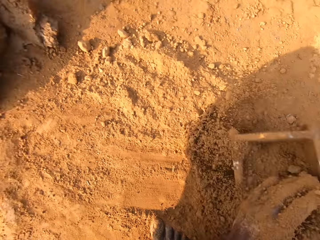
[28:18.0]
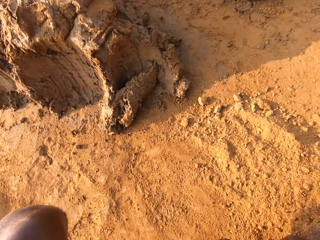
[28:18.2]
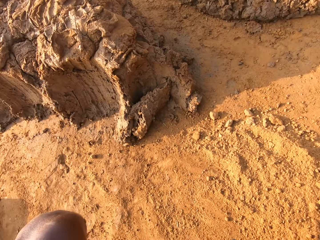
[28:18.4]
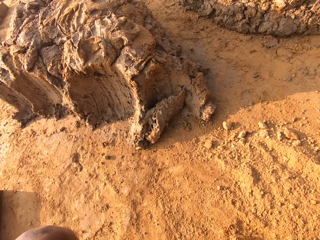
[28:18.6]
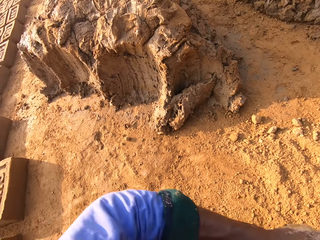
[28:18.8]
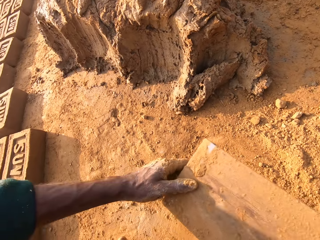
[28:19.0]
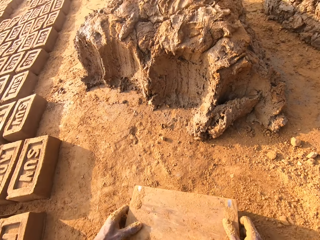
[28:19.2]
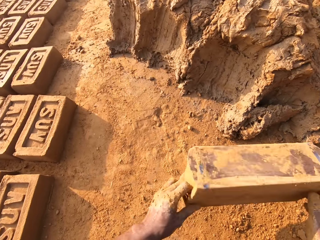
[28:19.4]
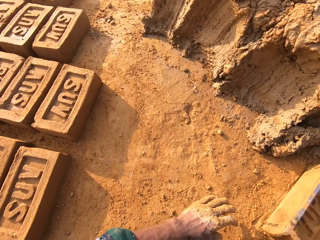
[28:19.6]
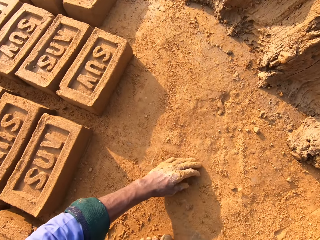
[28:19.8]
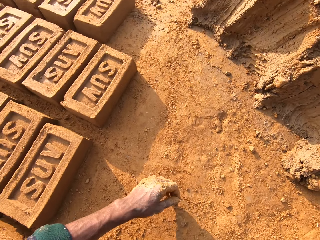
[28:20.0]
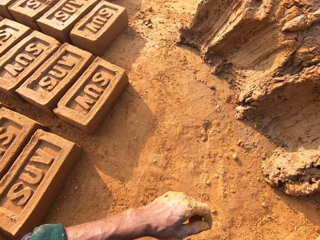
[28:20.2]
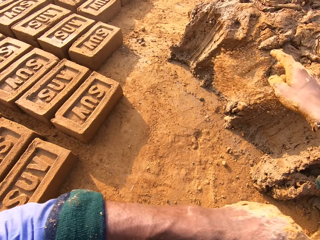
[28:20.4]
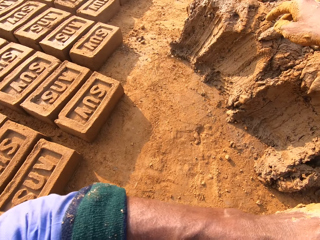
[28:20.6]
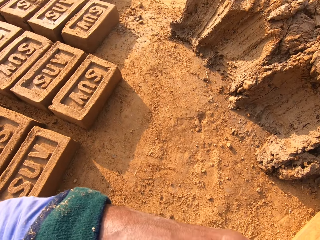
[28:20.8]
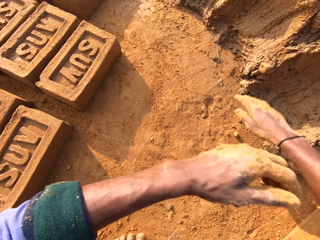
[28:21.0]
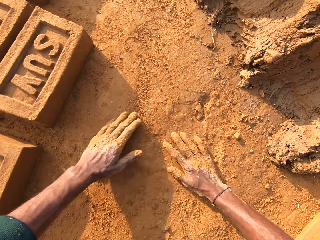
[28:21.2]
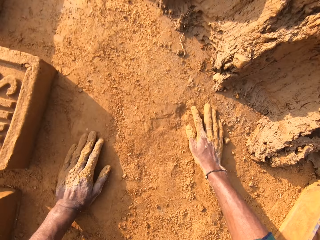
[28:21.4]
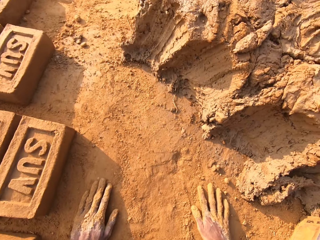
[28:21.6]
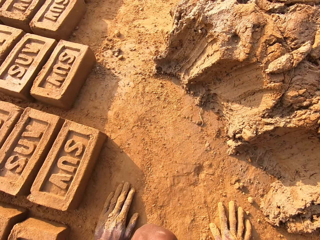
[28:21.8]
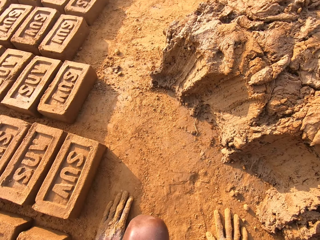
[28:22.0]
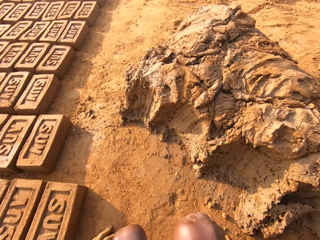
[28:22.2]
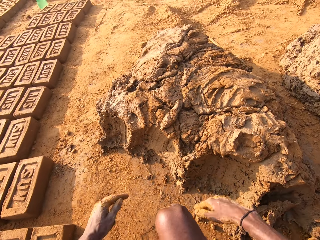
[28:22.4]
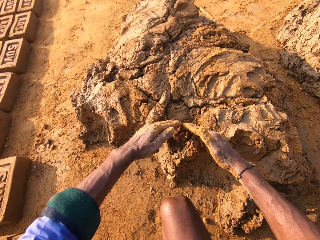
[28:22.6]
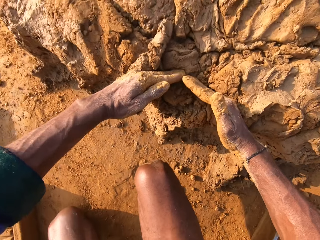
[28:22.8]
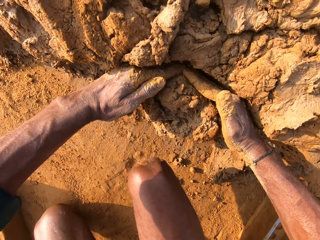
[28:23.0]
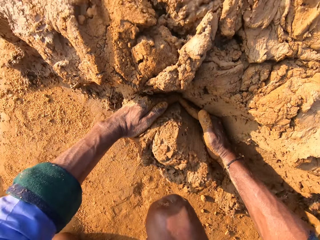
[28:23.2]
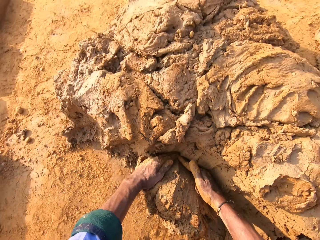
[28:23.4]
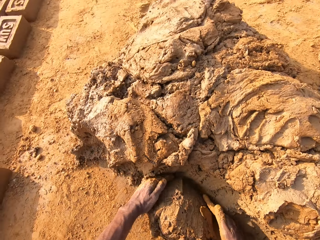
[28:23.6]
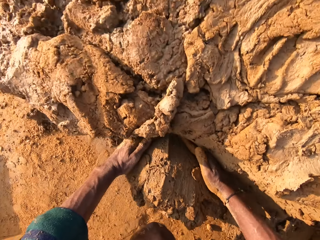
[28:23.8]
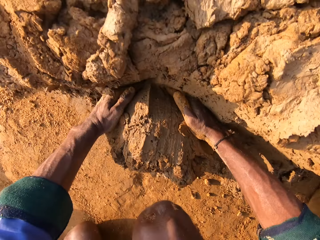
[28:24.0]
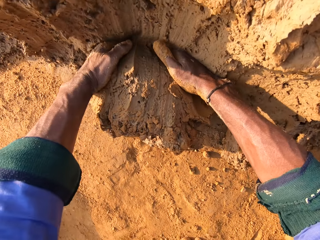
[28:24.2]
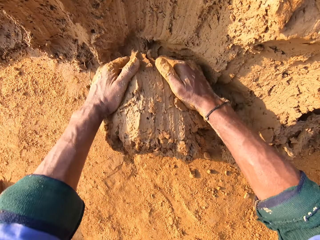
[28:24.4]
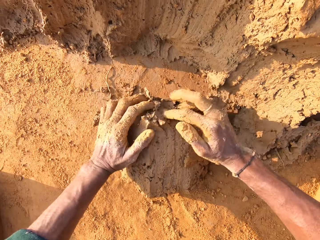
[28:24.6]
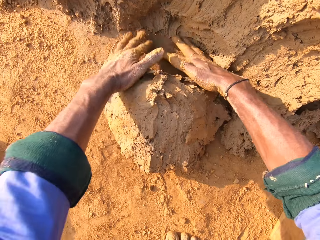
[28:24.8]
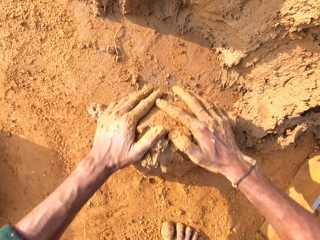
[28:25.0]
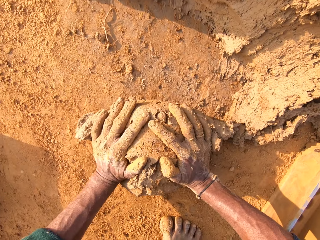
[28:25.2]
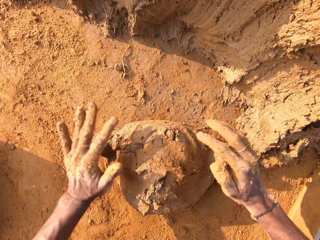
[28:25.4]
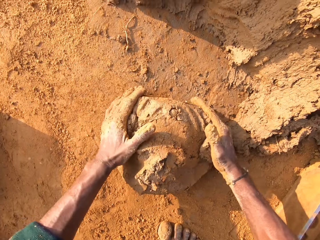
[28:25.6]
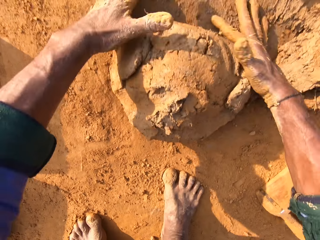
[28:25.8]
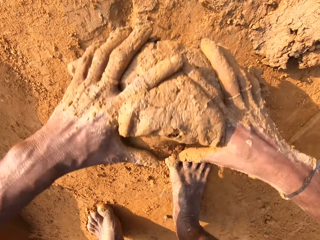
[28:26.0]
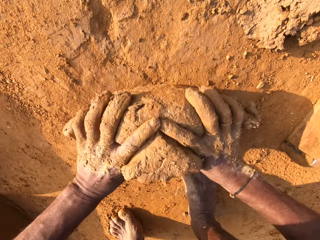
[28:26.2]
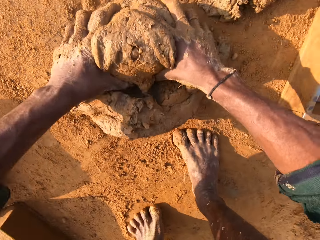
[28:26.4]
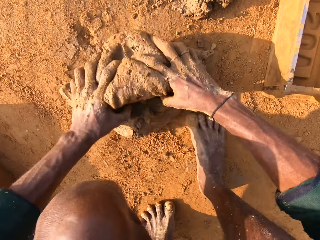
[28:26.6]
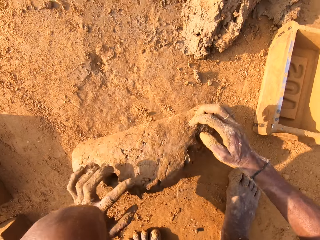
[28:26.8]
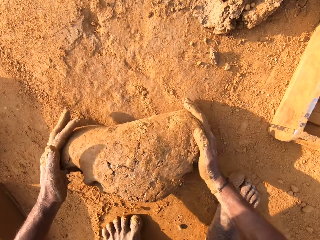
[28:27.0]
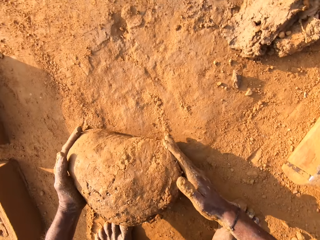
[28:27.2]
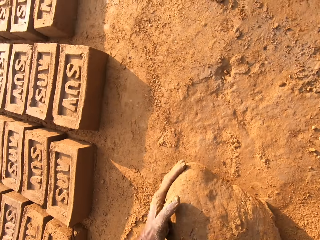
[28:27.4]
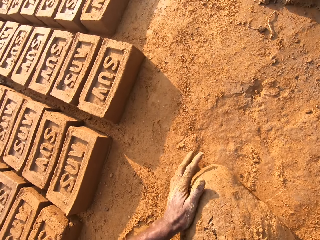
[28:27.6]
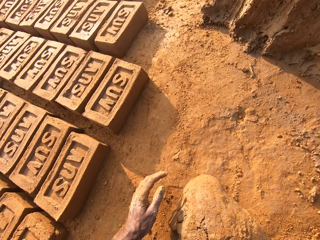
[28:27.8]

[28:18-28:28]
The camera wearer puts the soil to the brick mould. They collect soil with the brick mould. They throw the brick mould. They touch the soil. They cut the mud. They scoop molding clay. They roll the molding clay on the floor.

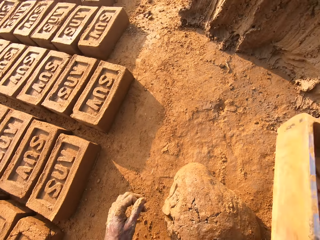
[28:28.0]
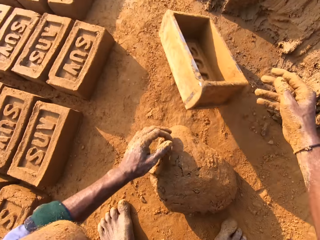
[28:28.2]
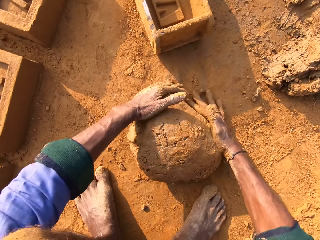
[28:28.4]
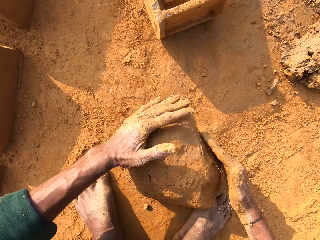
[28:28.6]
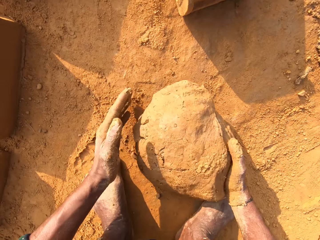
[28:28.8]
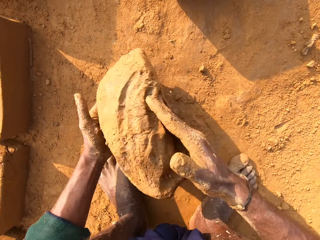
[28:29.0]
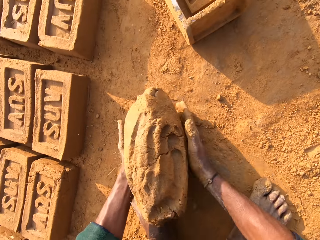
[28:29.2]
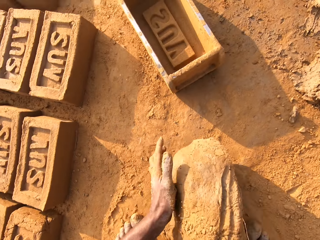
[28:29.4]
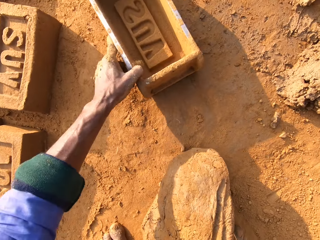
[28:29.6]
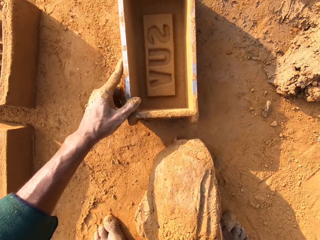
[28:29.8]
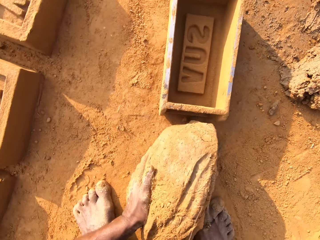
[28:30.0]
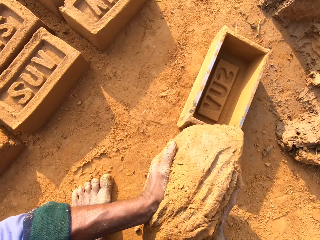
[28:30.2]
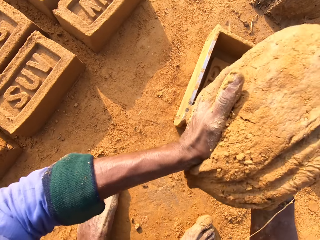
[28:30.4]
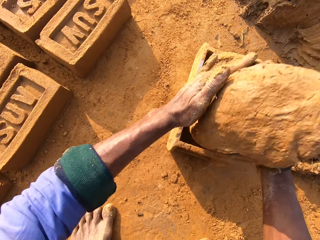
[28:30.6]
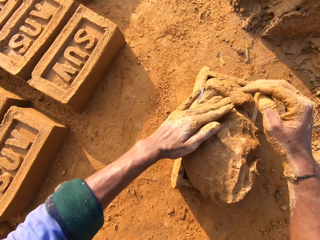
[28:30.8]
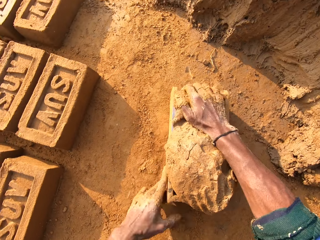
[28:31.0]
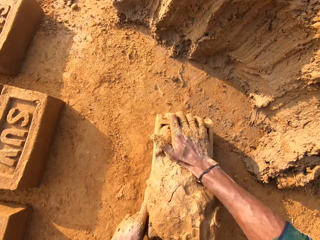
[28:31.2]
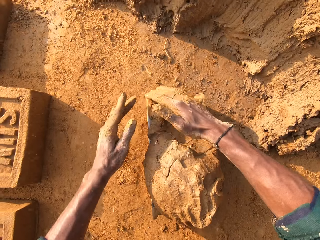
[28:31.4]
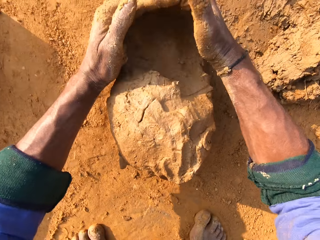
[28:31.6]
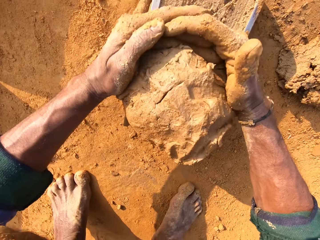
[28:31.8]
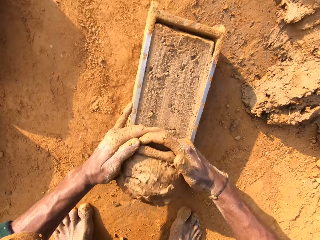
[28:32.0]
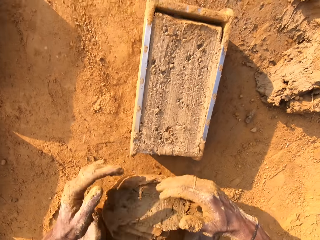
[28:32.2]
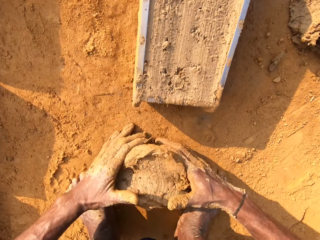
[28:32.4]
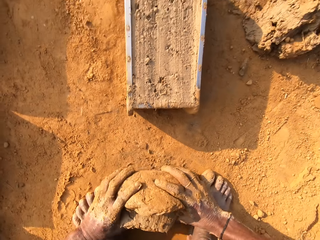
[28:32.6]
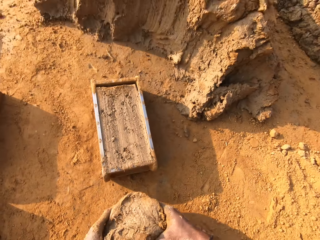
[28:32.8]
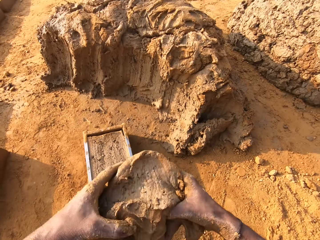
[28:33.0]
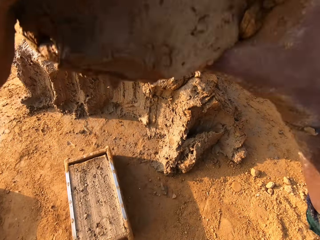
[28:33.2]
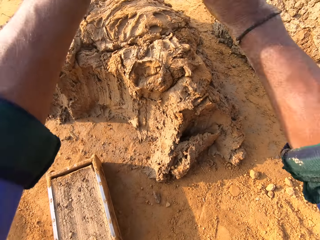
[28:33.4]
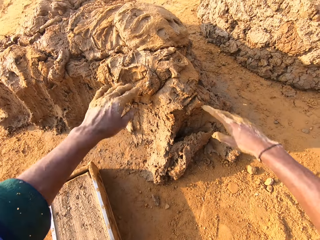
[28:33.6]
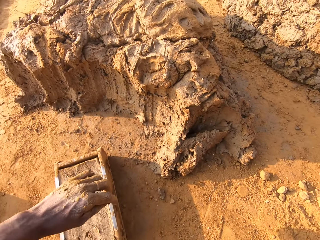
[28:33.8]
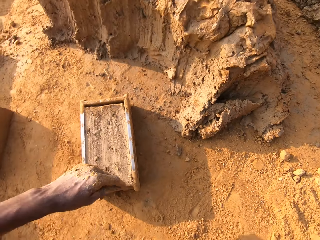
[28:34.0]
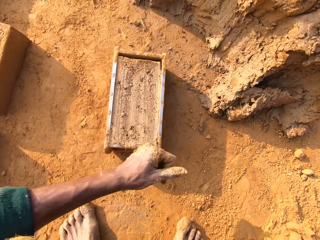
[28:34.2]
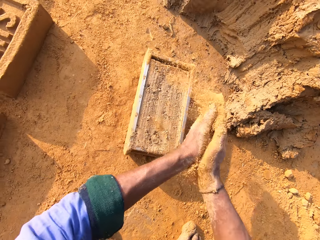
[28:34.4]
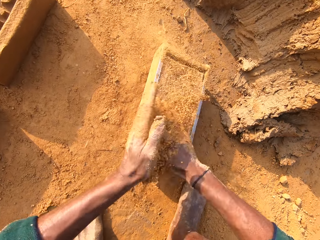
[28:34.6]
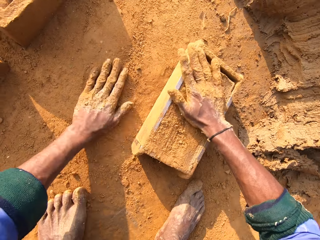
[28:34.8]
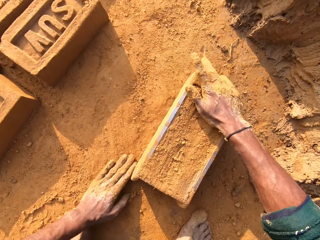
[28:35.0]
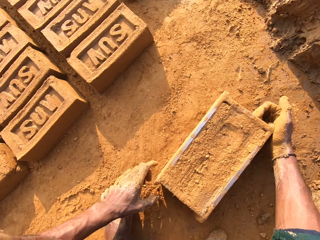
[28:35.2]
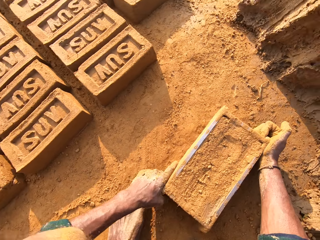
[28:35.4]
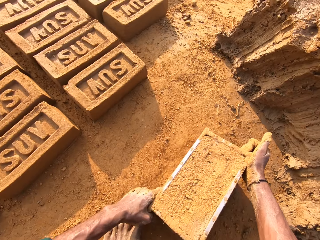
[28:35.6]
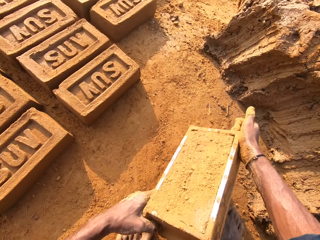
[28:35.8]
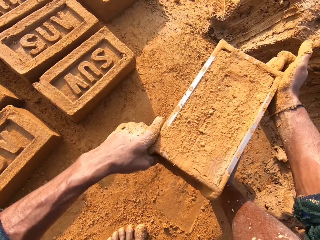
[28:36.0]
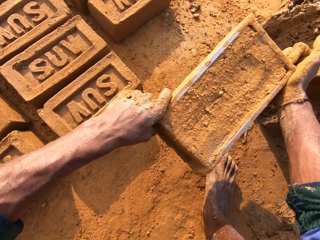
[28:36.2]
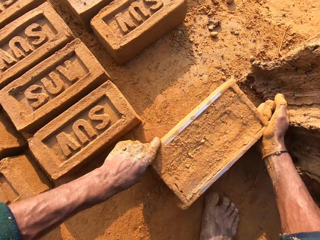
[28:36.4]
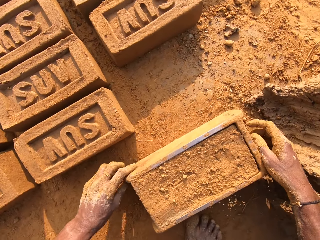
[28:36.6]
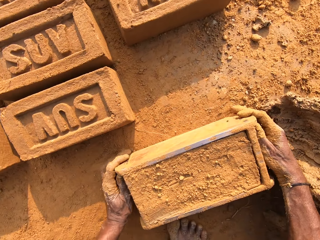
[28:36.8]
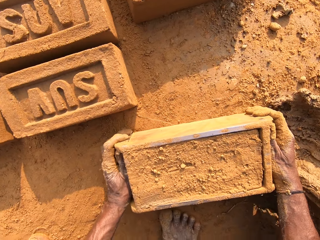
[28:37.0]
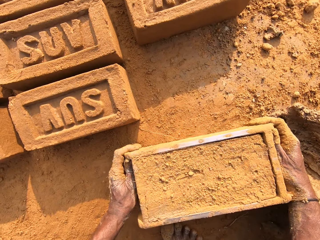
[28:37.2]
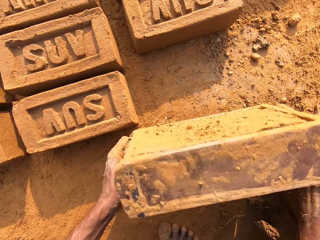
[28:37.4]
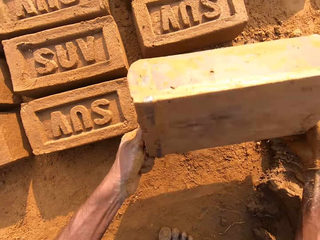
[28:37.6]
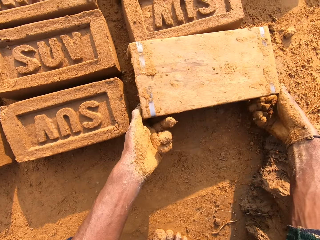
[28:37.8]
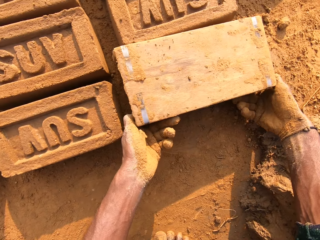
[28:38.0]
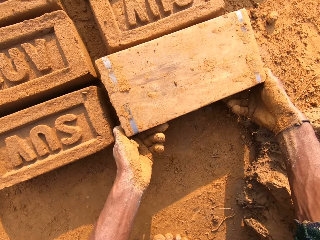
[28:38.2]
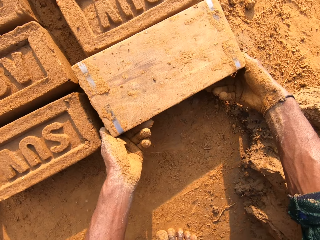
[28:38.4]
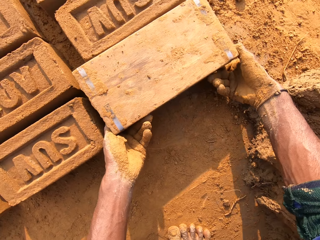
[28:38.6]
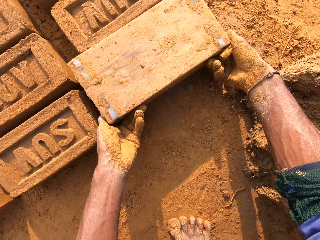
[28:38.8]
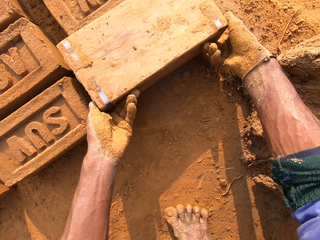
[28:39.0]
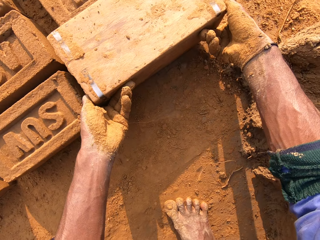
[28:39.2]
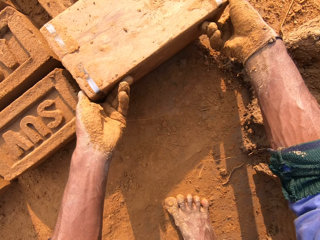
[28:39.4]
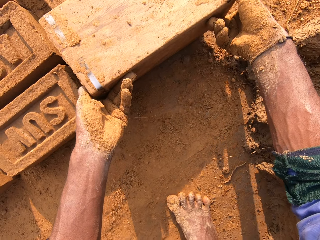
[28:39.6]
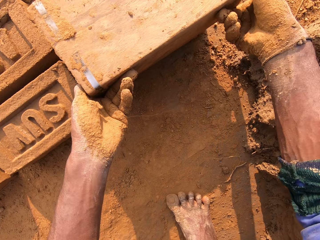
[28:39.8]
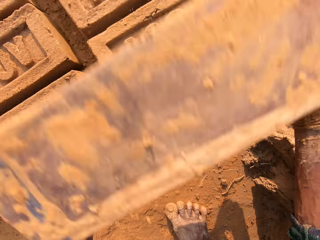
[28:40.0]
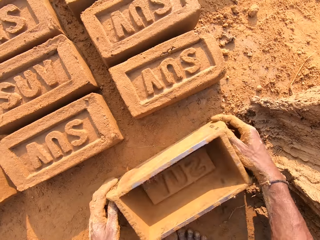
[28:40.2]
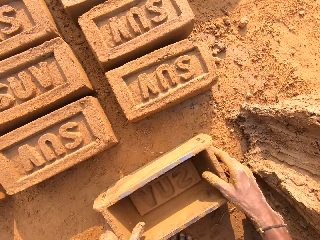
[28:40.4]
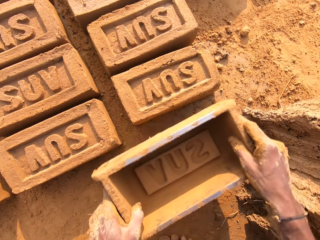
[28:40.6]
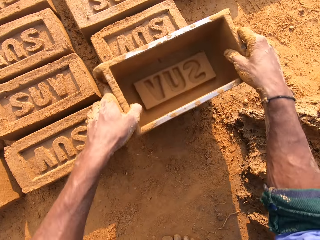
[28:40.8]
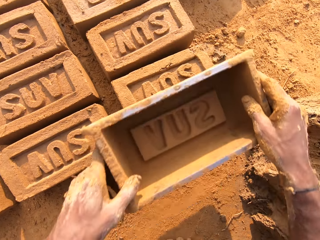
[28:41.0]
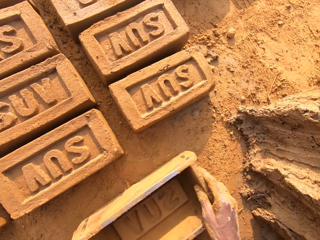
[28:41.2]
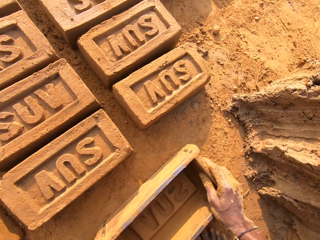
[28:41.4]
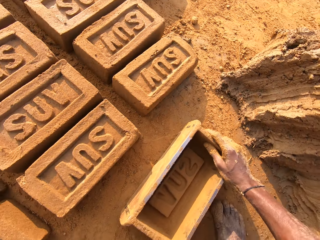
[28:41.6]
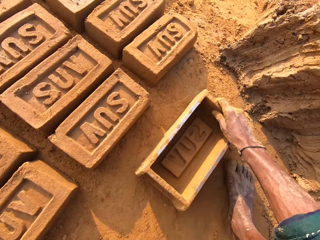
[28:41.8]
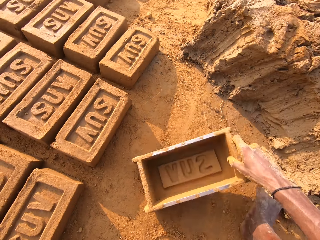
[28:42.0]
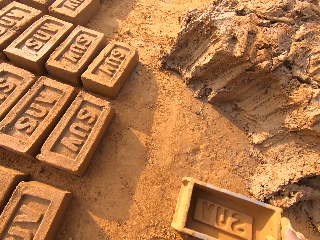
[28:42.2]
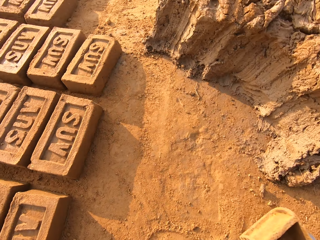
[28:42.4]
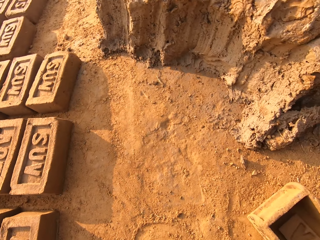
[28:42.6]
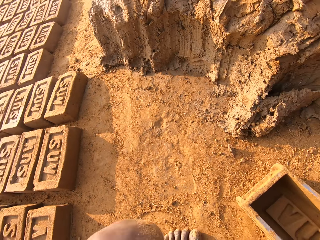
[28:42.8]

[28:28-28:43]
The camera wearer picks up the brick mould. They throw the brick mould. They pick up the mud. They pick up the brick mould. They pull the brick mould closer. They put the molding clay in the brick mould. They cut the mud. They remove extra molding clay from the brick mould. They pick up the mud. They throw the mud. They touch the soil. They spread the soil to the mud. They cover the brick mould with soil. They pick up the brick mould. They put the brick mould on the ground. They flip the brick mould on the ground. They remove the mud brick from the brick mould. They put the brick mould on the ground.
